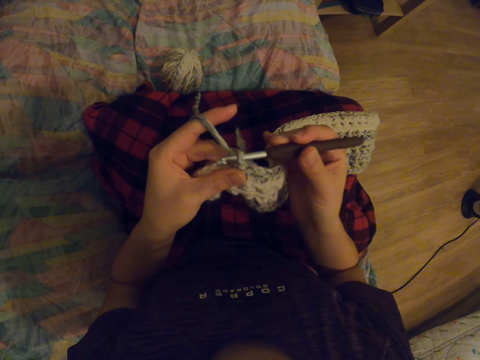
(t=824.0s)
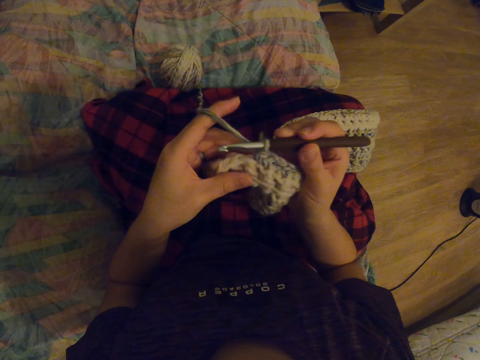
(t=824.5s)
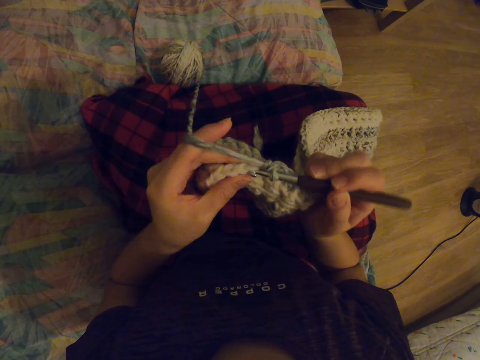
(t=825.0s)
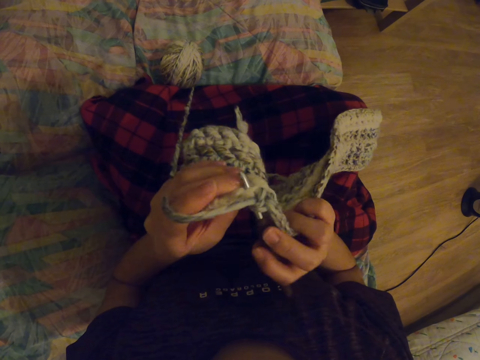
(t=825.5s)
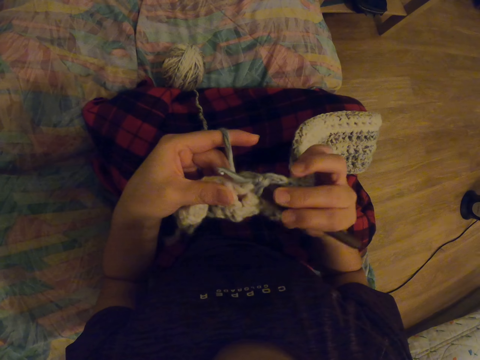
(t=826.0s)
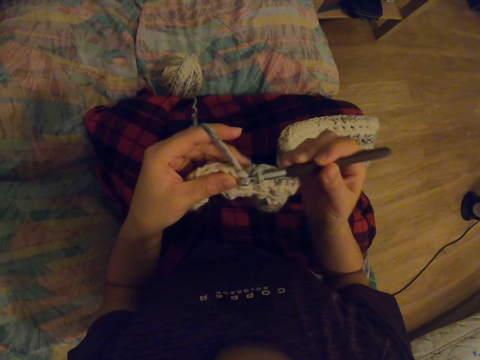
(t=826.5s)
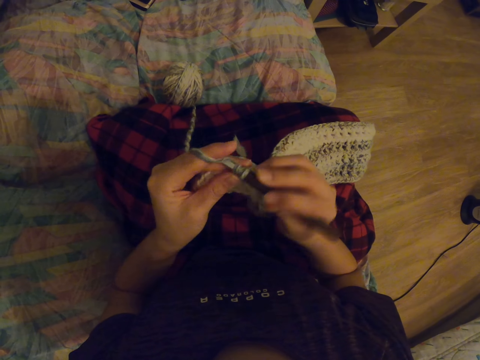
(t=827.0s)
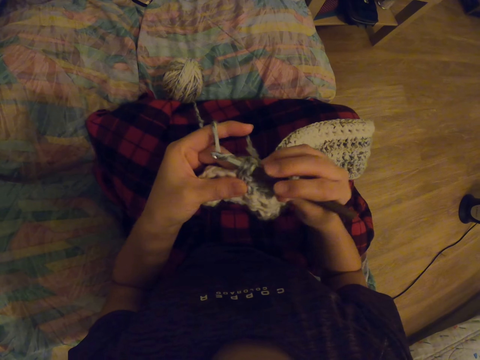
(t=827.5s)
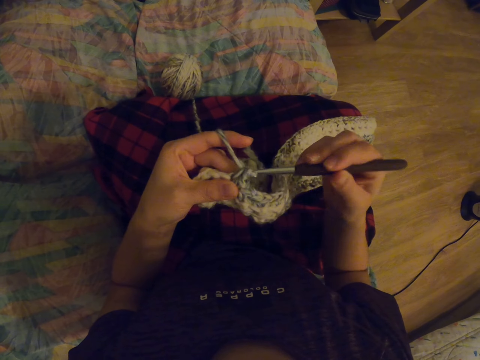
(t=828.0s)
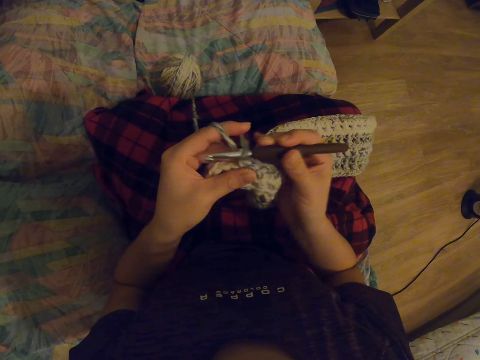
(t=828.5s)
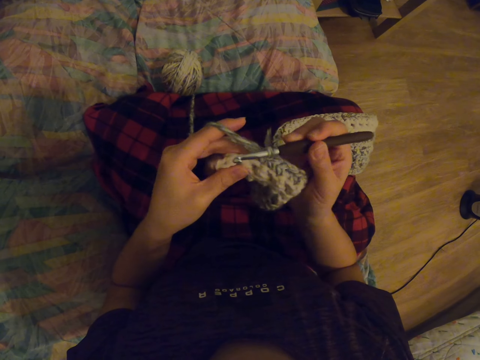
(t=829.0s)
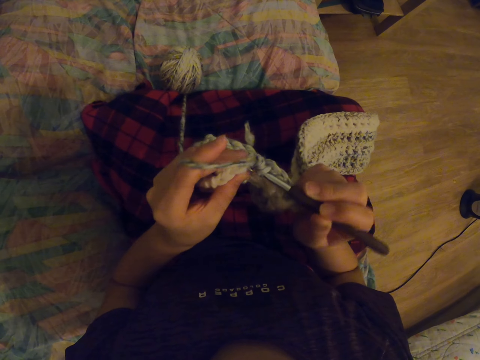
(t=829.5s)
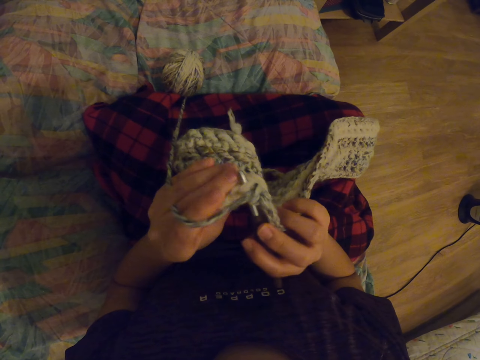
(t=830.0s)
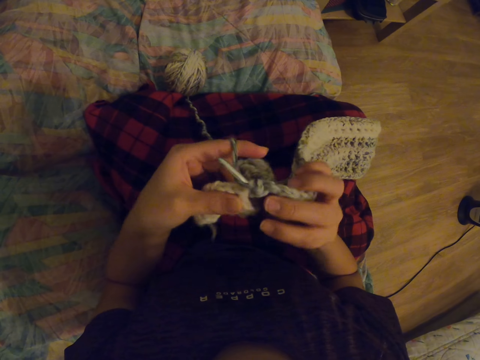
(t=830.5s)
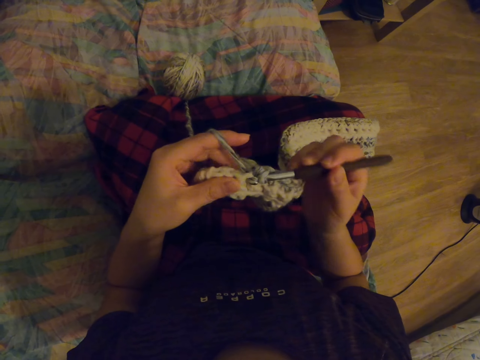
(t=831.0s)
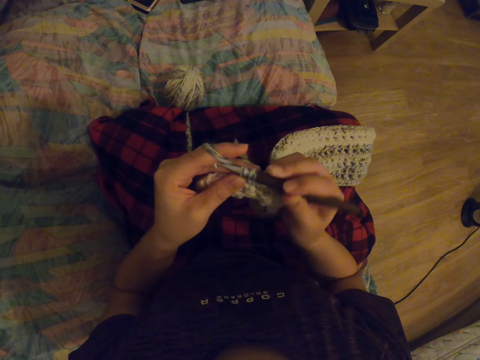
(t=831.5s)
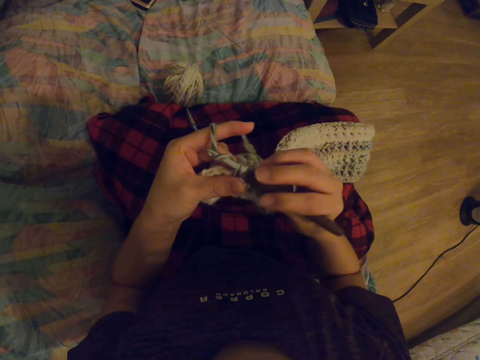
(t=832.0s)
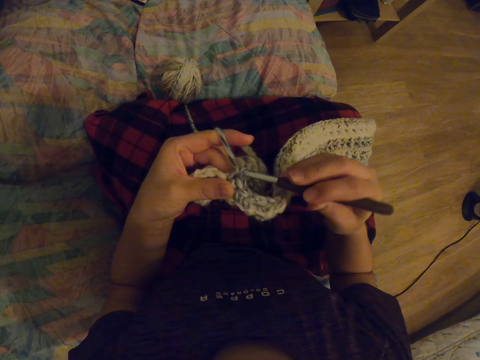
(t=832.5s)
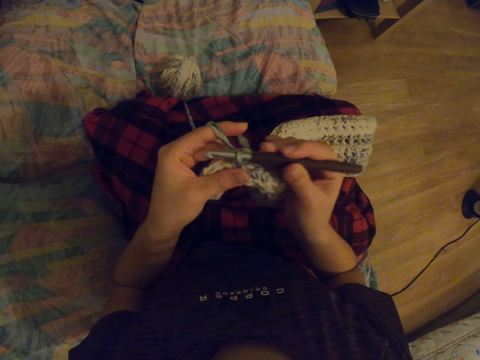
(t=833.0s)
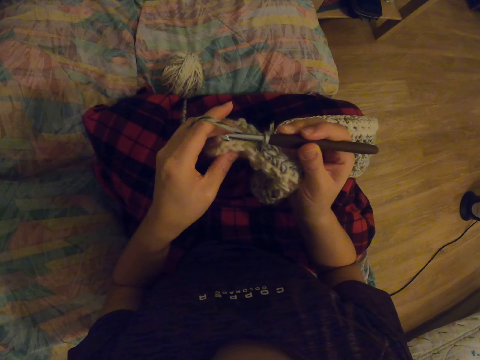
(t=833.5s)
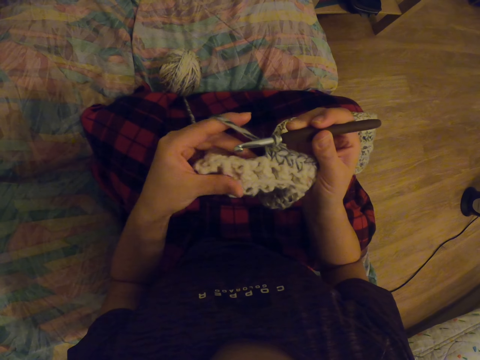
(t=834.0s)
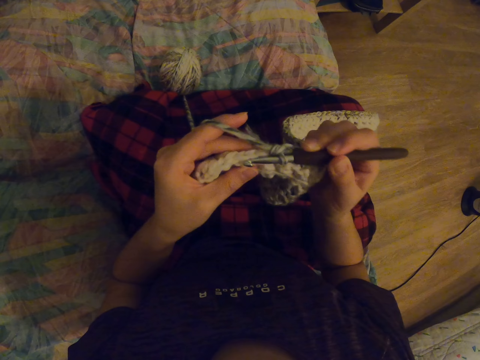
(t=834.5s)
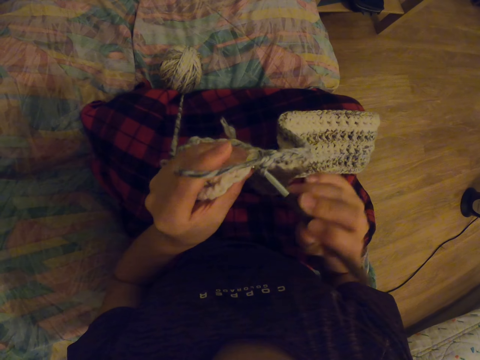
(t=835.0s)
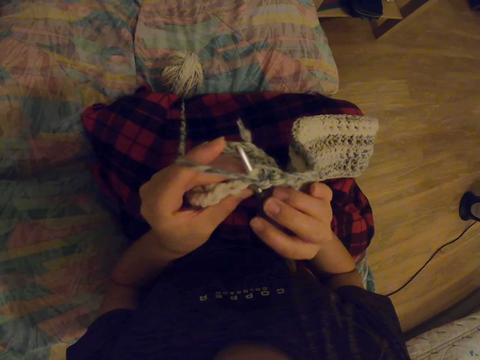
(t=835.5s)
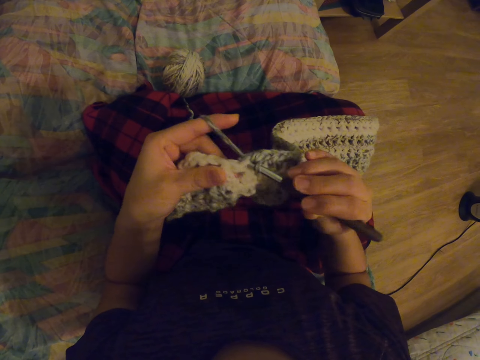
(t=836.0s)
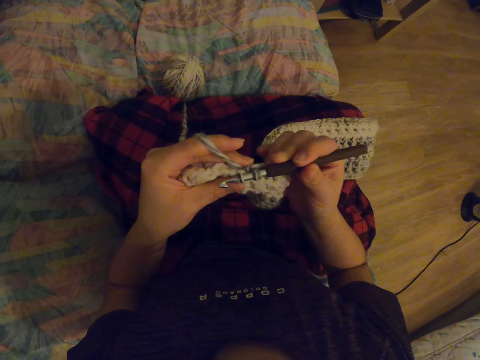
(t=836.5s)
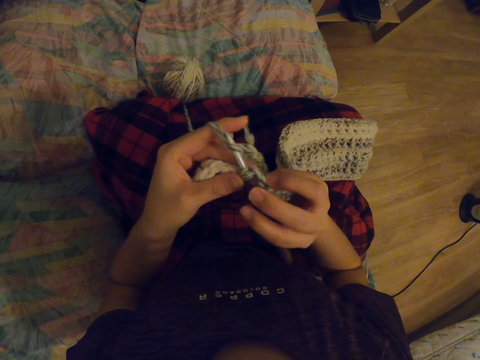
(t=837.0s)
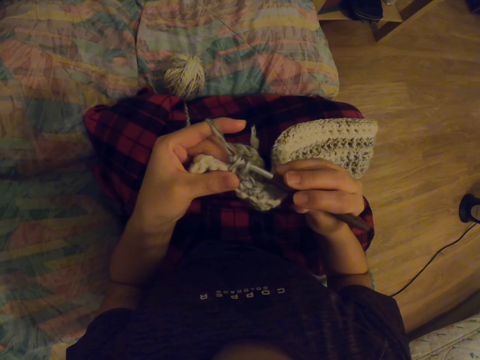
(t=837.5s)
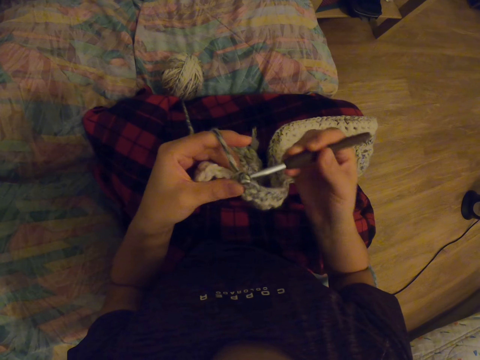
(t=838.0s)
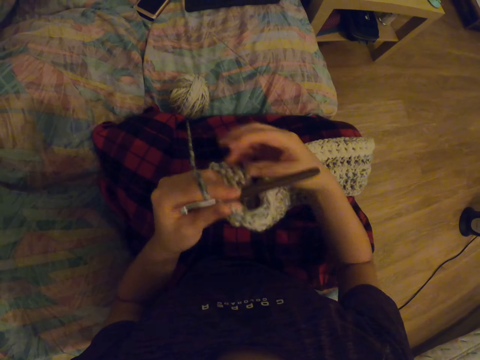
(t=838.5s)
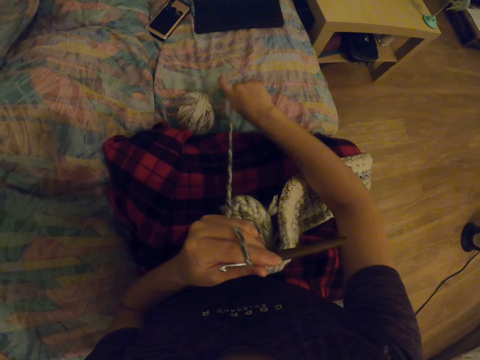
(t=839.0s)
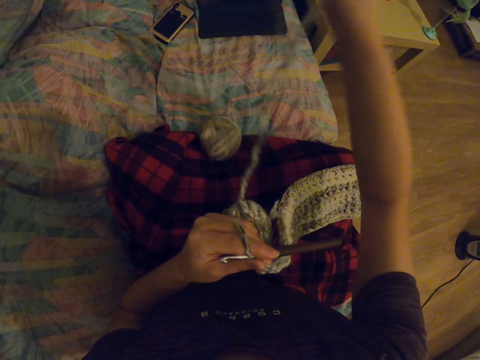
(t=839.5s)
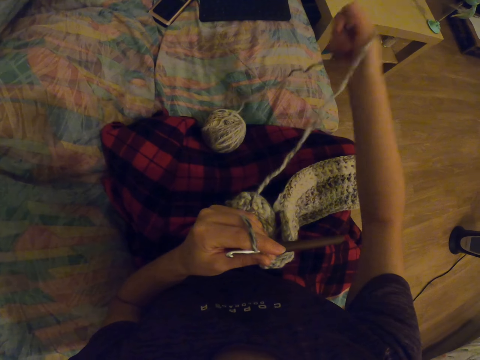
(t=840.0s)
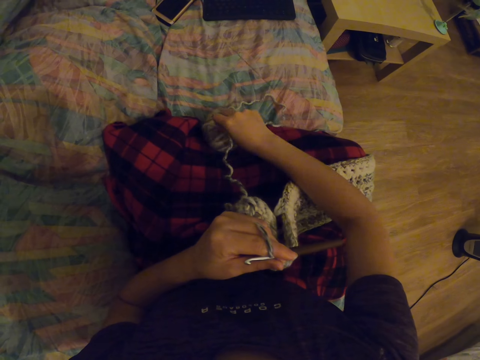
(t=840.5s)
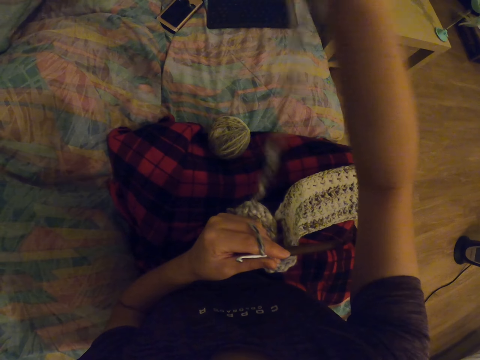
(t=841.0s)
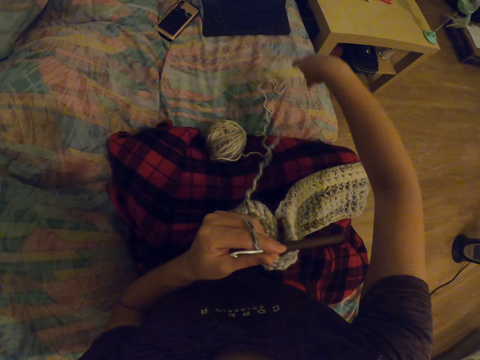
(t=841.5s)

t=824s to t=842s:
The camera wearer crochets the fabric with the crochet hook. They roll the thread on the crochet hook. They crochet the fabric with the crochet hook. They roll the thread on the crochet hook. They crochet the fabric with the crochet hook. They roll the thread on the crochet hook. They straighten the thread.

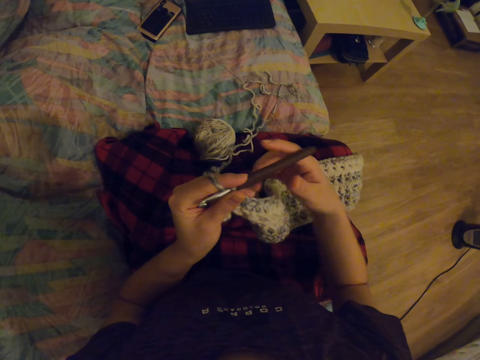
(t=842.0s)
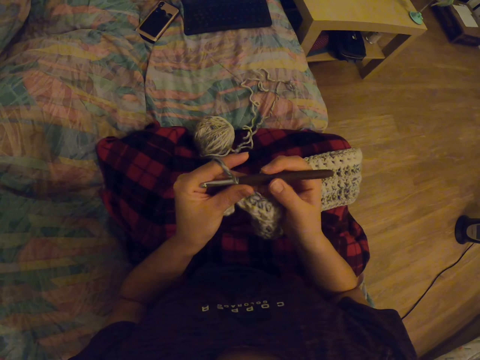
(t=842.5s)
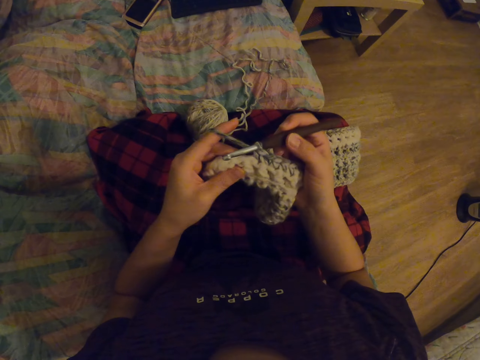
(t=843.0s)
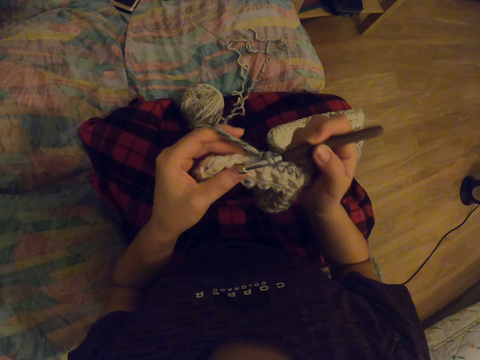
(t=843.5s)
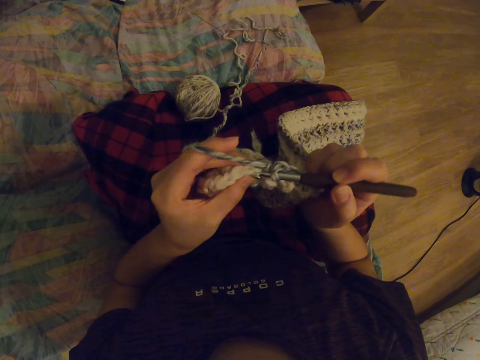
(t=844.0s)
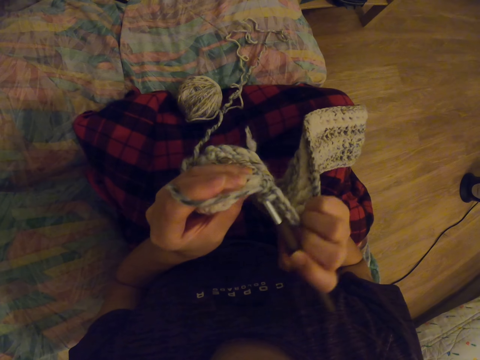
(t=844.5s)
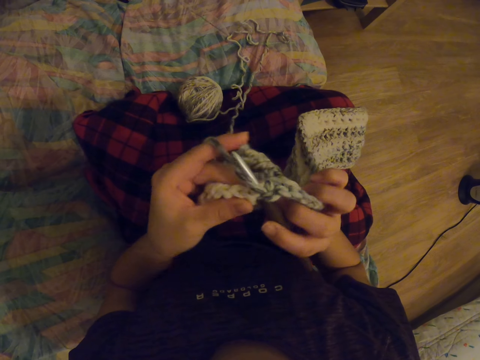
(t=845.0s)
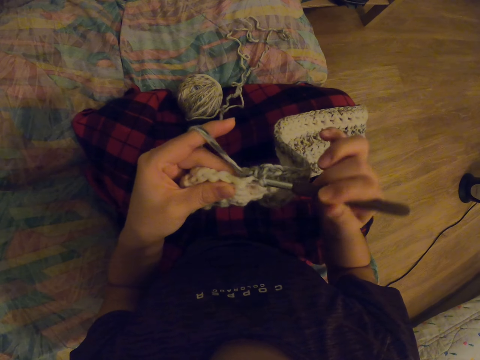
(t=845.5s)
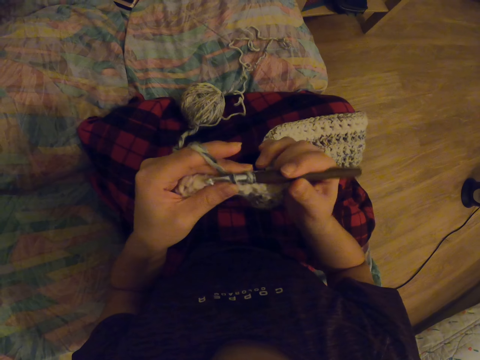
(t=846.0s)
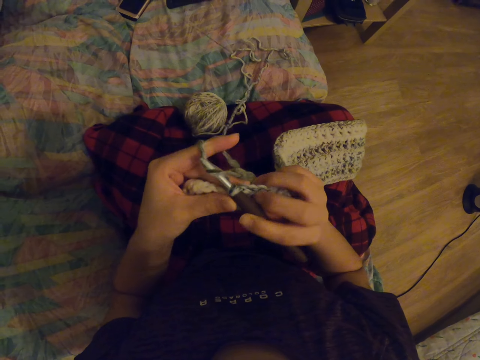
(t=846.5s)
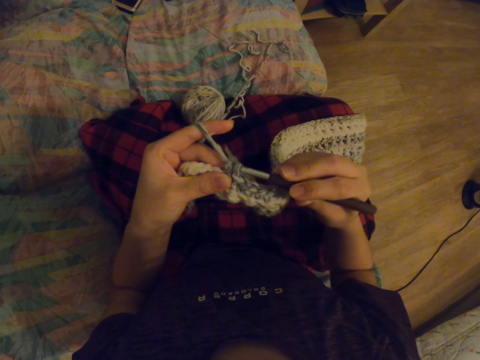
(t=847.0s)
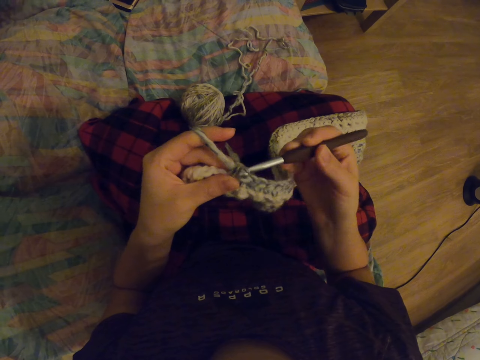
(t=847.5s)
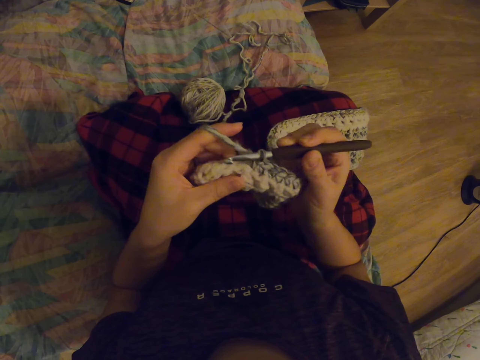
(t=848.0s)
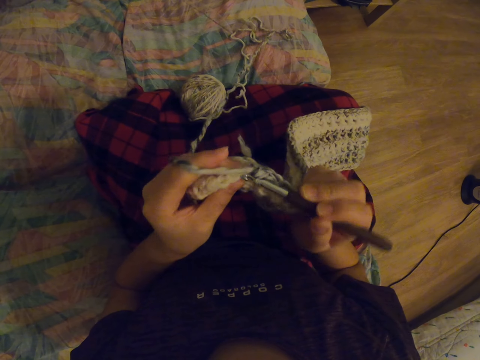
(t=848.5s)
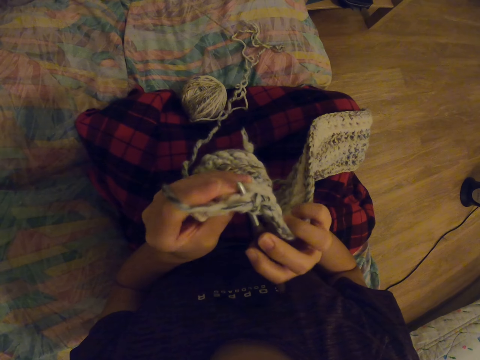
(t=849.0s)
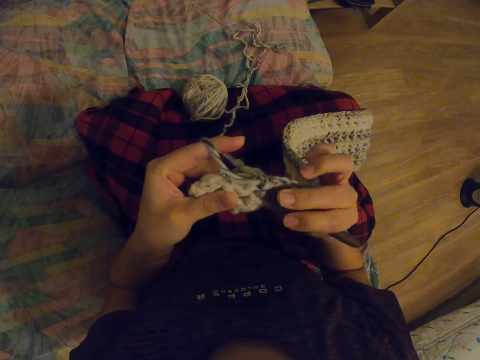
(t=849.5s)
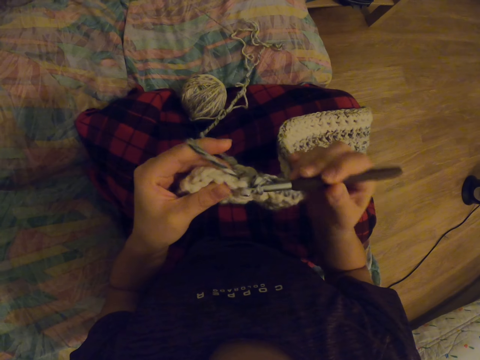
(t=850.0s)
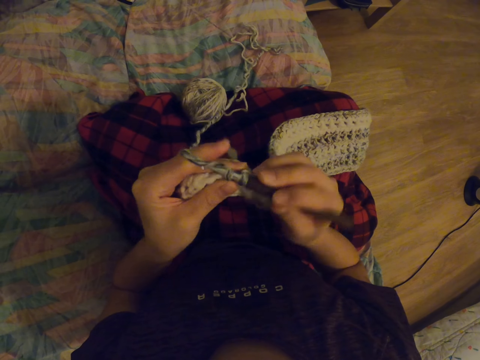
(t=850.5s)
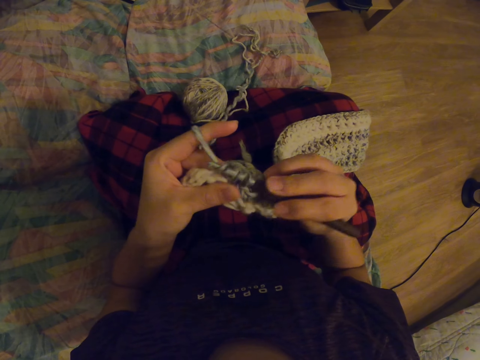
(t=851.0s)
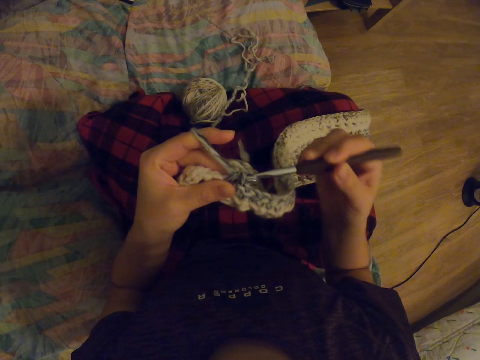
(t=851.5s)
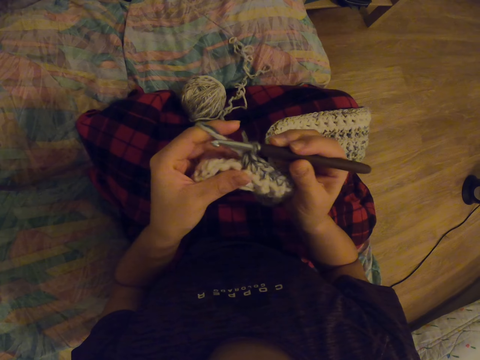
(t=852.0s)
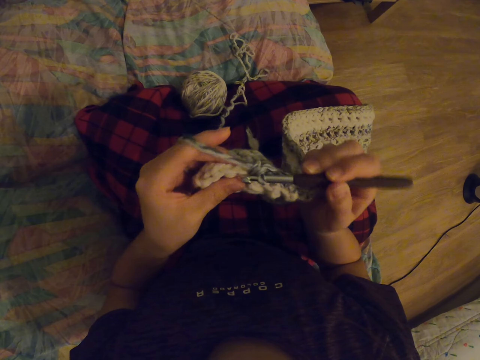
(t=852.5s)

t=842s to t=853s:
The camera wearer holds the crochet. They crochet the fabric with the crochet hook. They roll the thread on the crochet hook. They crochet the fabric with the crochet hook. They roll the thread on the crochet hook.
